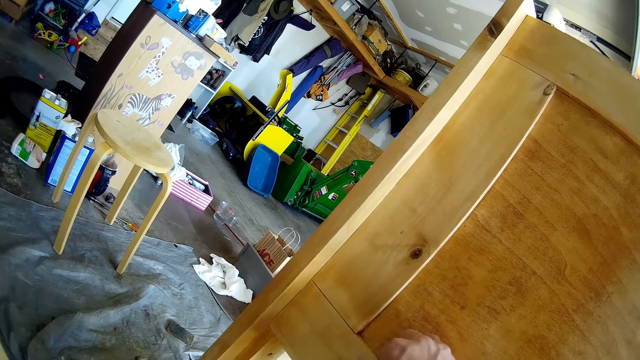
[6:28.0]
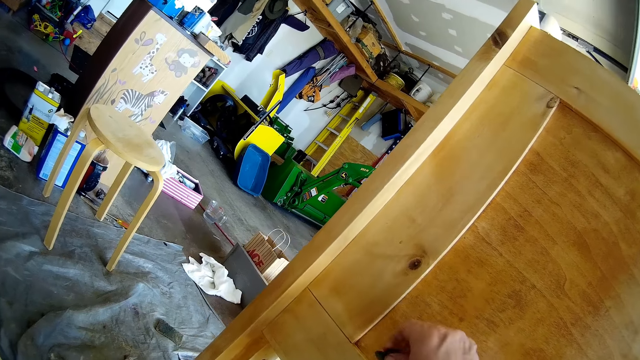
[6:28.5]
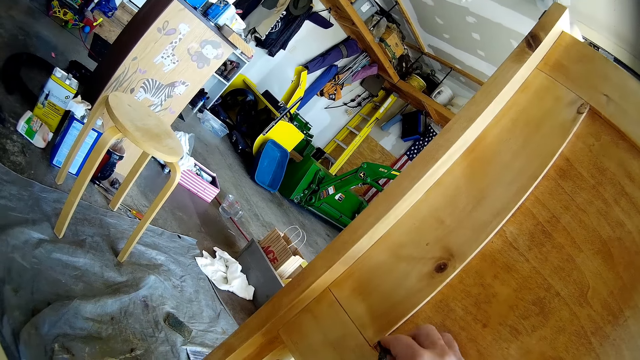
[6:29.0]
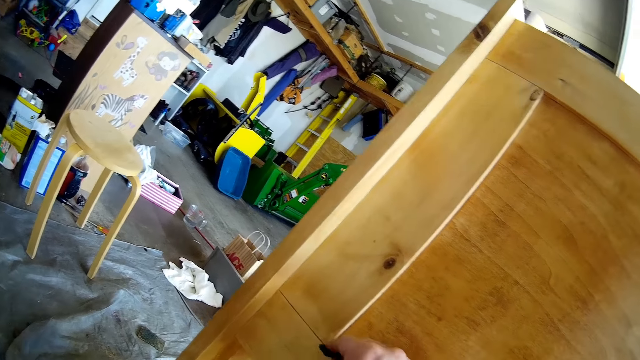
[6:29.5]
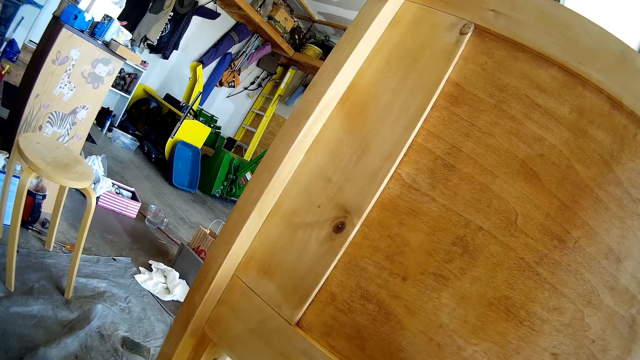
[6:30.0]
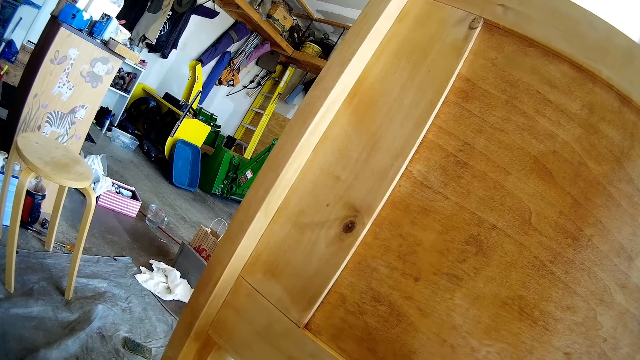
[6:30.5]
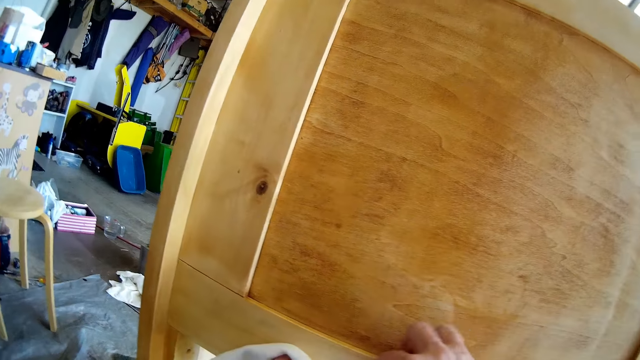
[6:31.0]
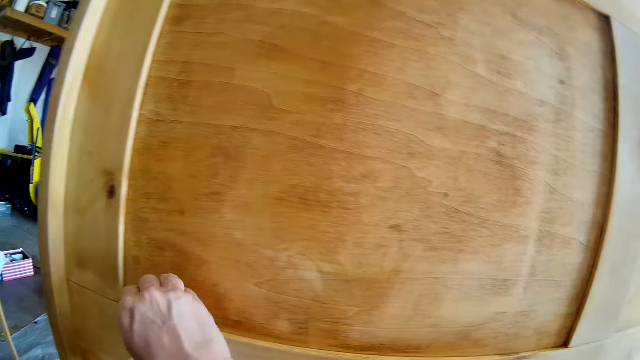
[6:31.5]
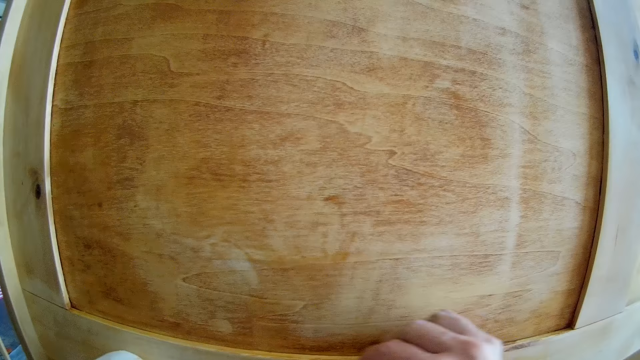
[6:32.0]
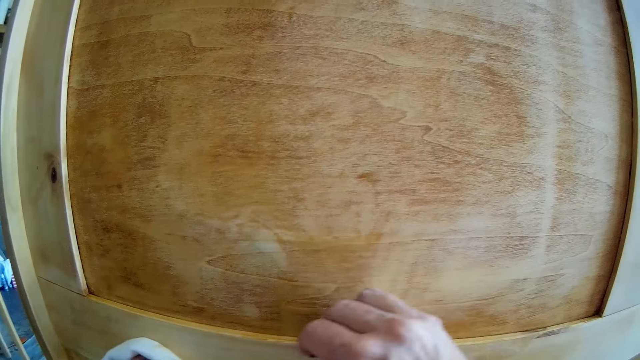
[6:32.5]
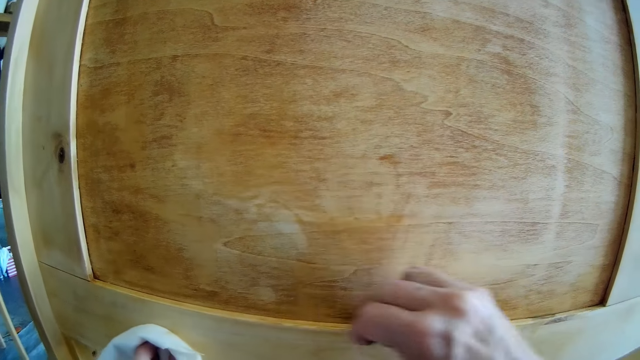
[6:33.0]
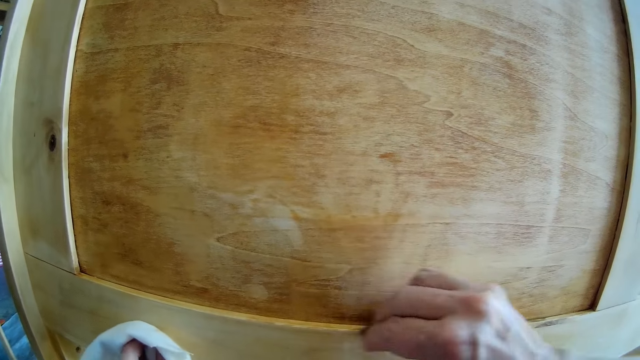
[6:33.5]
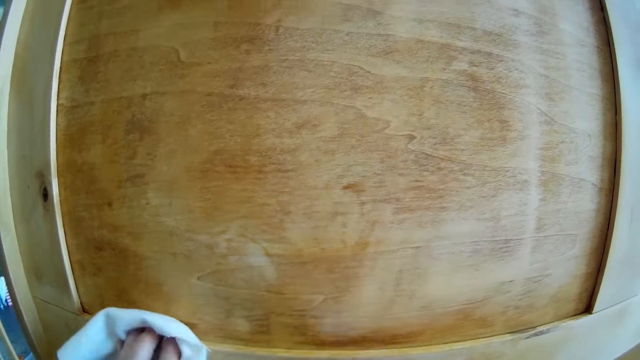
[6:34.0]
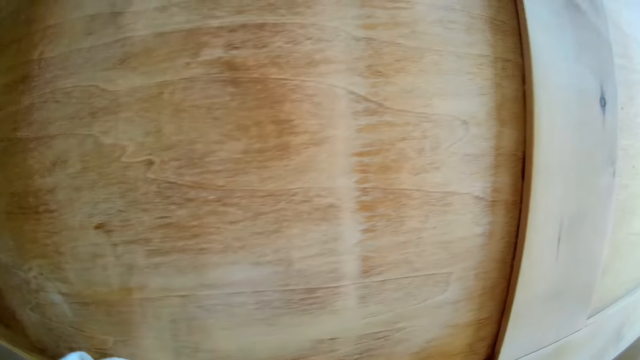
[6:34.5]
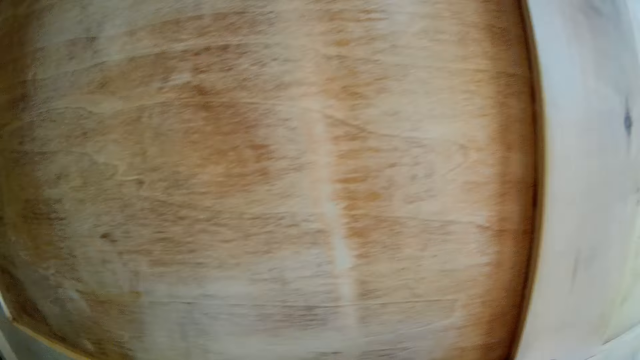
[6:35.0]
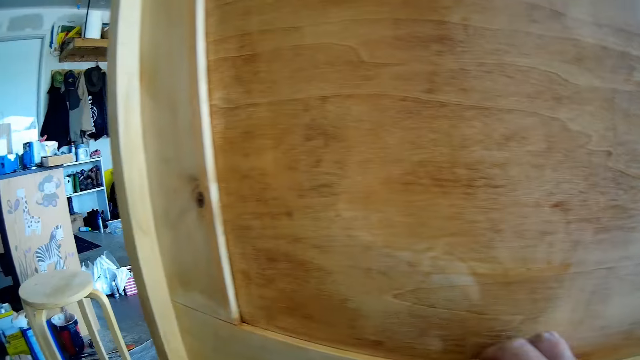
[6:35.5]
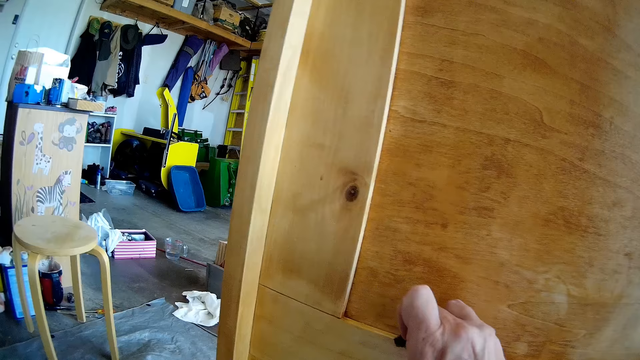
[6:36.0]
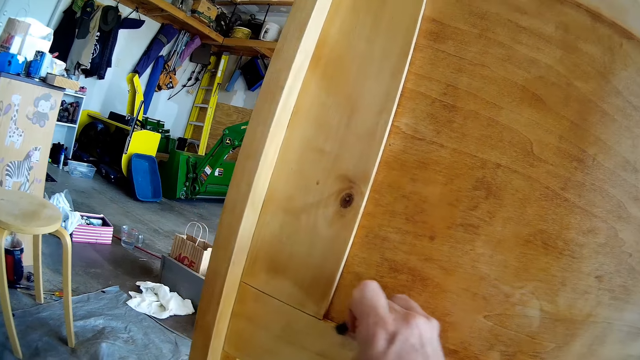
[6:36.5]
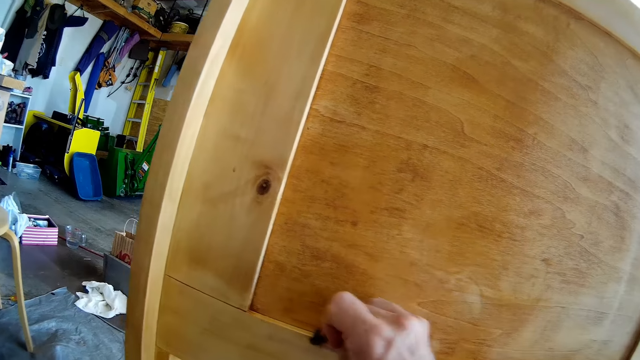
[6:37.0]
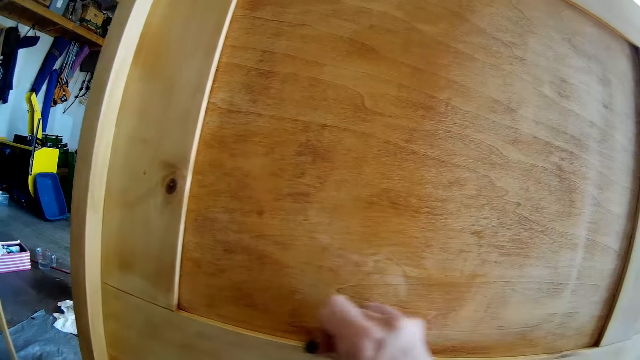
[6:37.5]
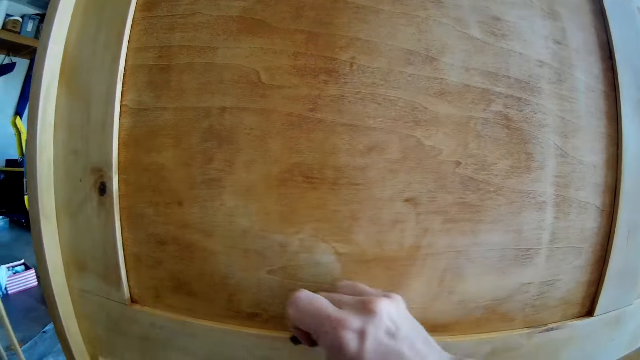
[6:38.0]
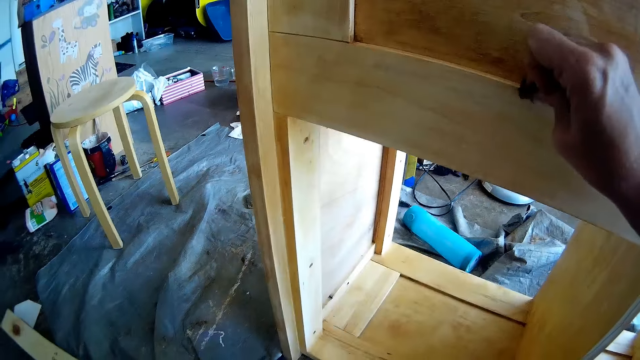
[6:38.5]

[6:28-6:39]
The camera wearer touches the shelf with the wipe in her left hand. She cleans the shelf with the wipe in her left hand. She brushes the shelf with the abrasive in her right hand.

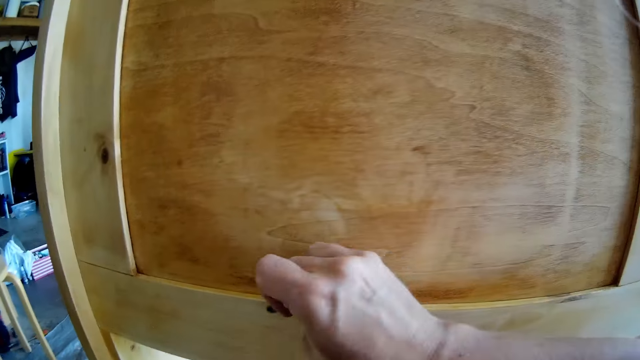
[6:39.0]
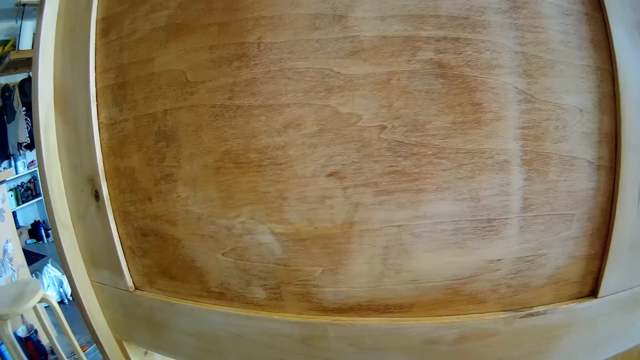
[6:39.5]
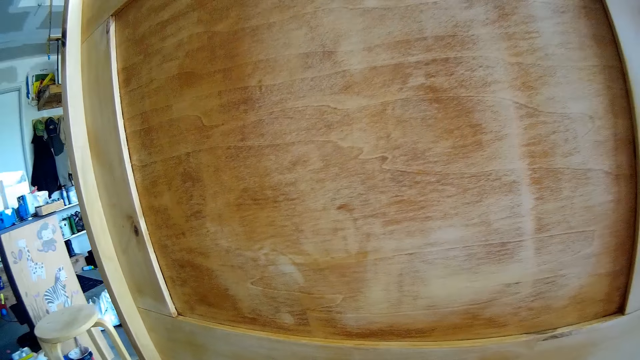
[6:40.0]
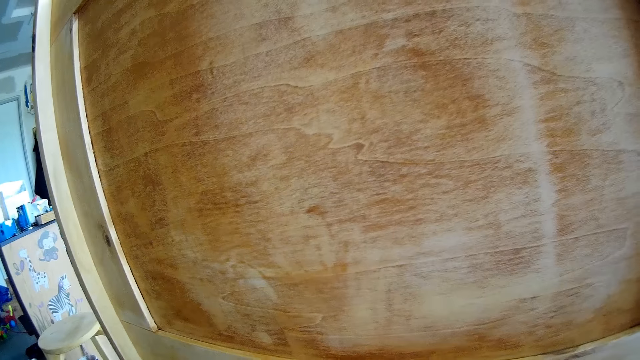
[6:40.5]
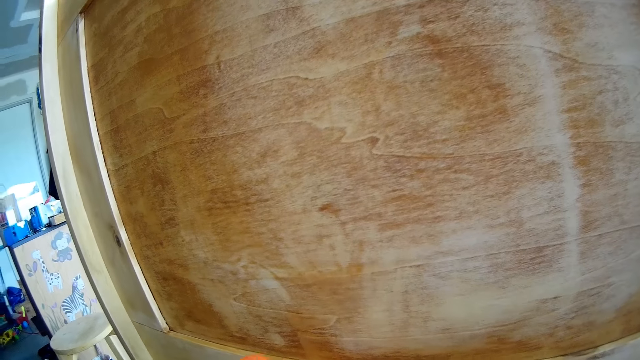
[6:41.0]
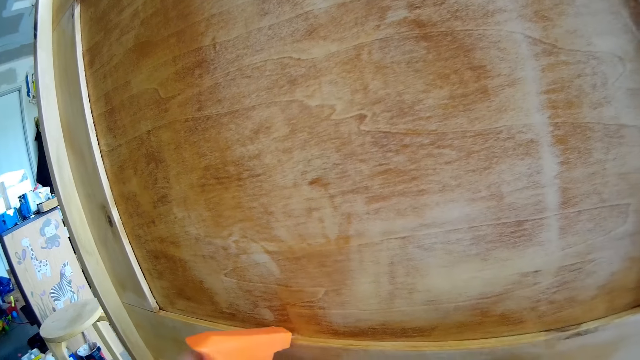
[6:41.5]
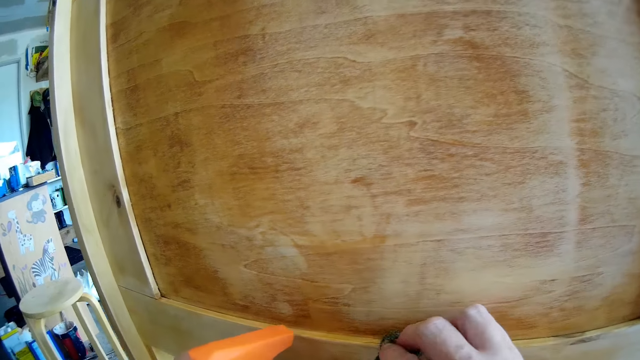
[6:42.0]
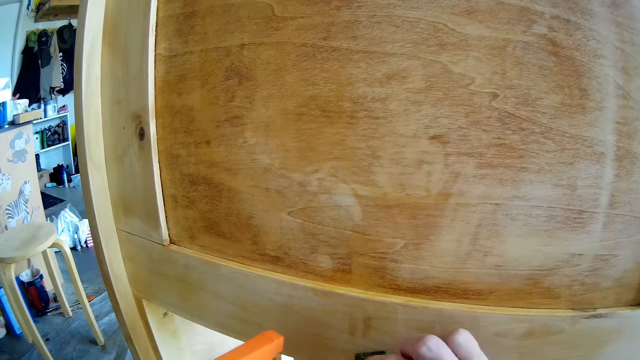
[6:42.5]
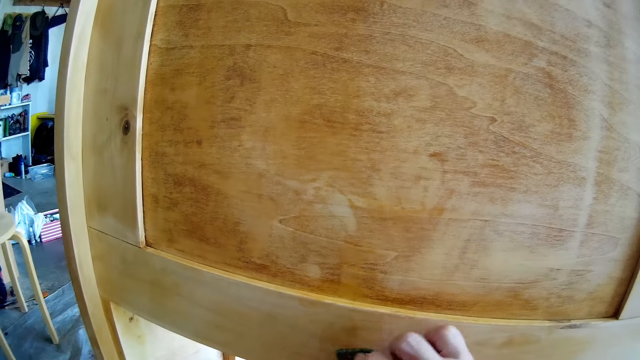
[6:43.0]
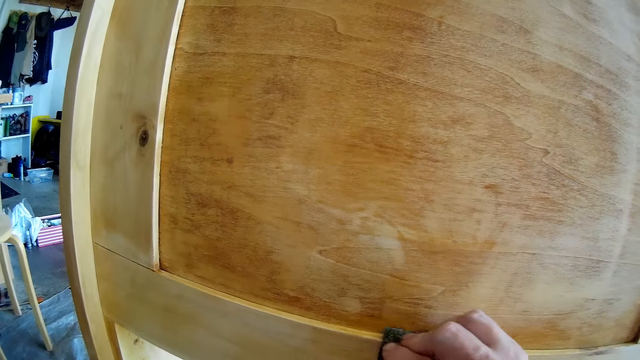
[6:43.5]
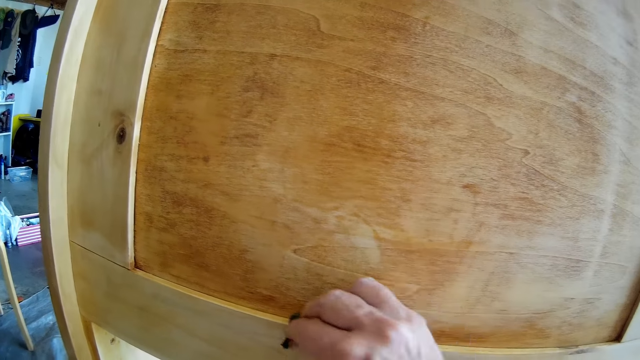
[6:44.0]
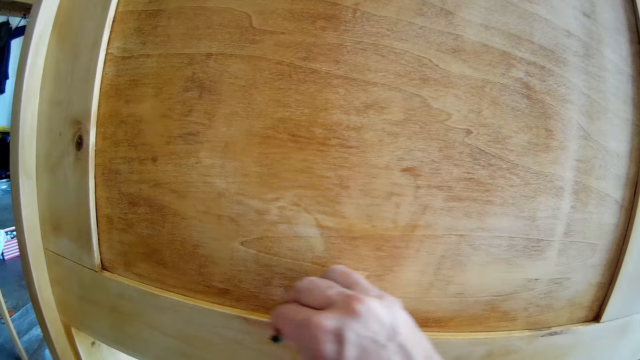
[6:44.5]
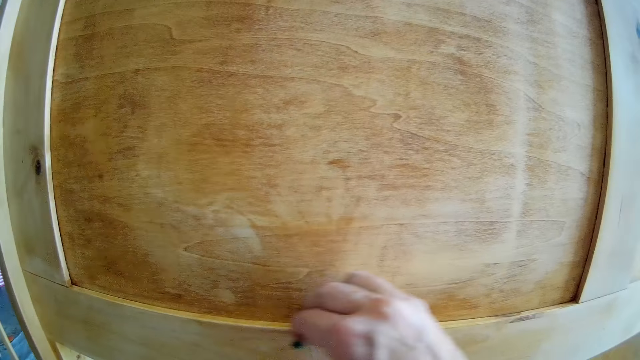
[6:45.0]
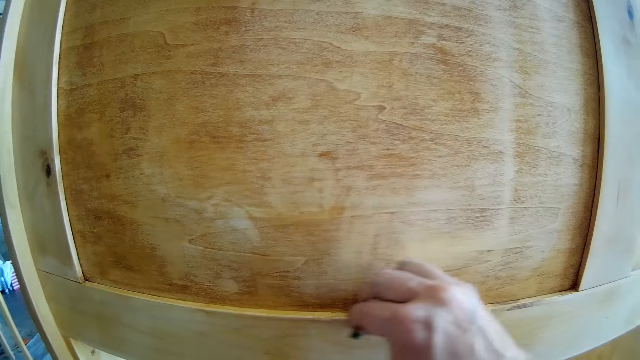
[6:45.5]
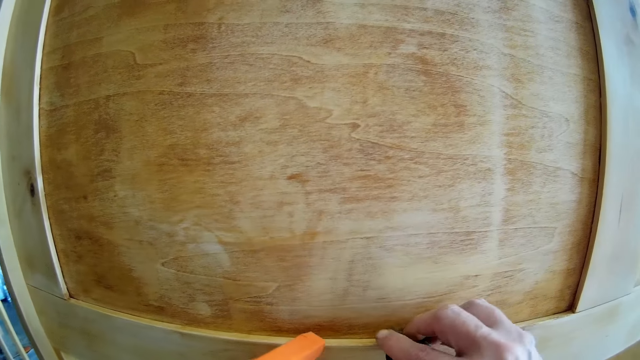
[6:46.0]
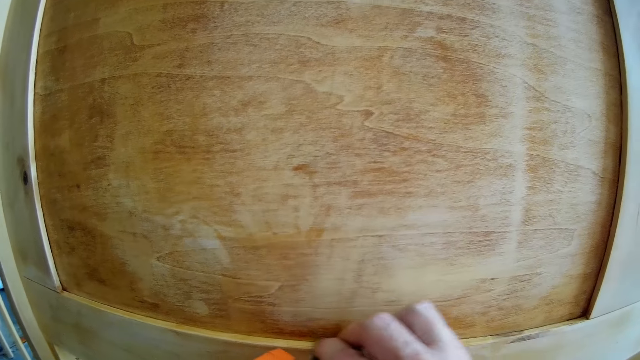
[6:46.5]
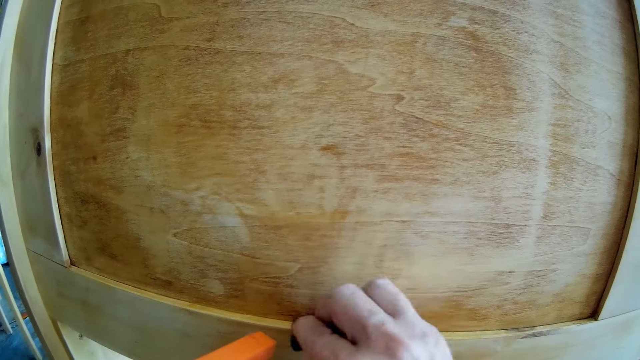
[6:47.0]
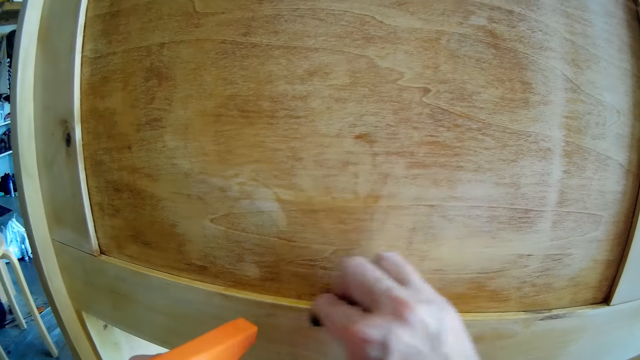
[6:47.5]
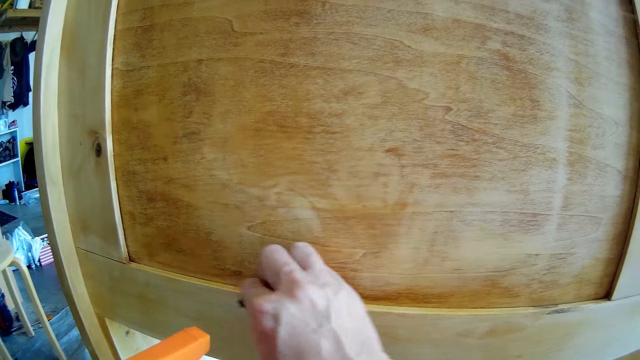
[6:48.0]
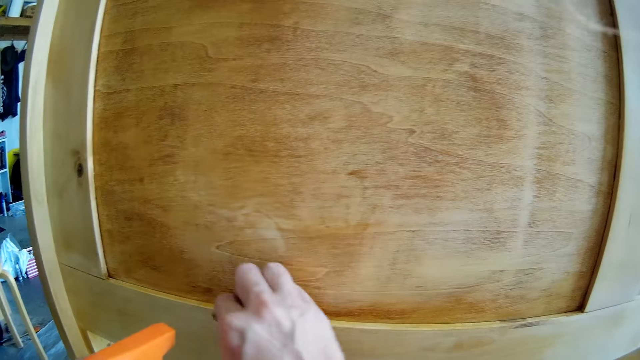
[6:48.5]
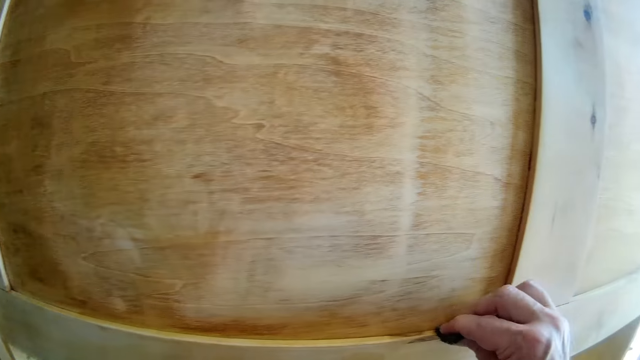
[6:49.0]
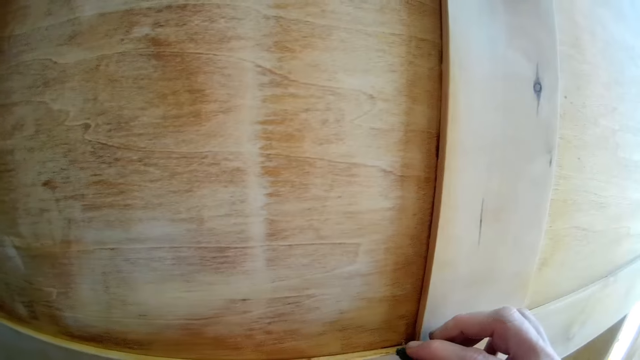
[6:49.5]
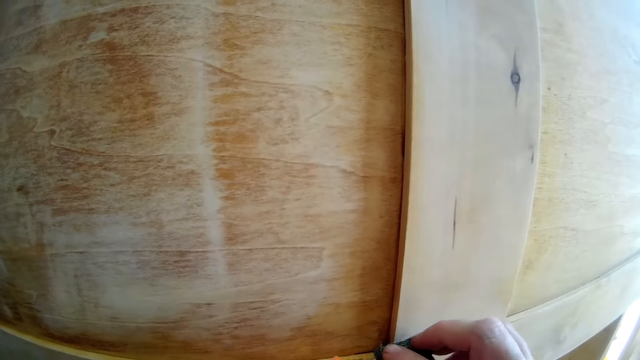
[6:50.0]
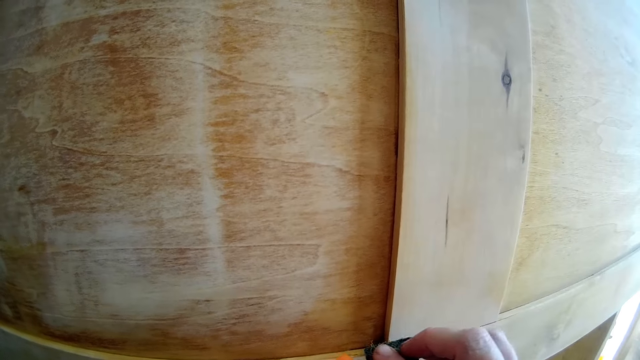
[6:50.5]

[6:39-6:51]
The camera wearer sprays the shelf with the wood cleaner in her left hand. She brushes the shelf with the abrasive in her right hand. She sprays the shelf with the wood cleaner in her left hand. She brushes the shelf with the abrasive in her right hand. She stares at the shelf. She sprays the shelf with the wood cleaner in her left hand.
